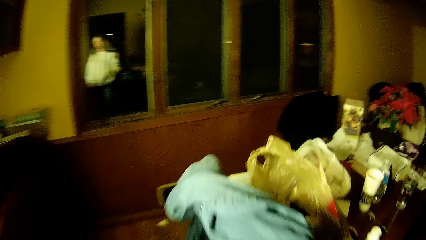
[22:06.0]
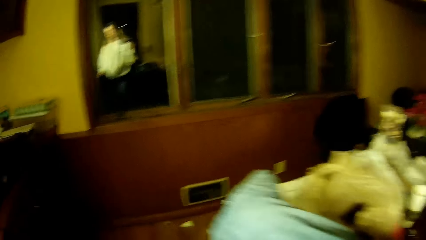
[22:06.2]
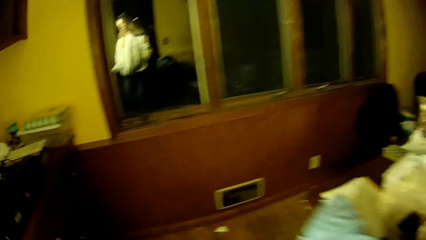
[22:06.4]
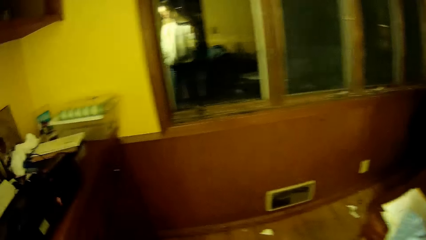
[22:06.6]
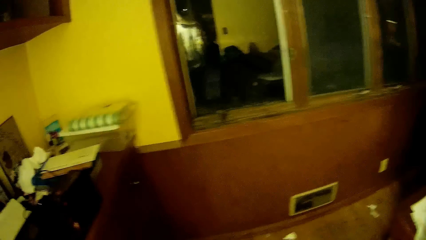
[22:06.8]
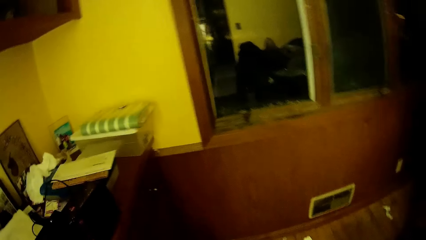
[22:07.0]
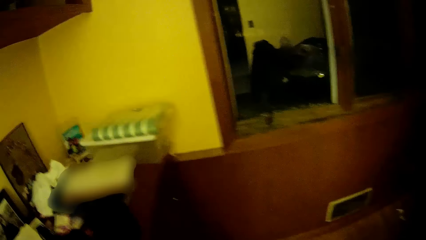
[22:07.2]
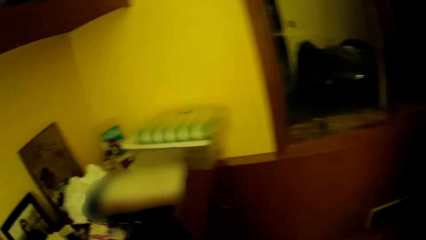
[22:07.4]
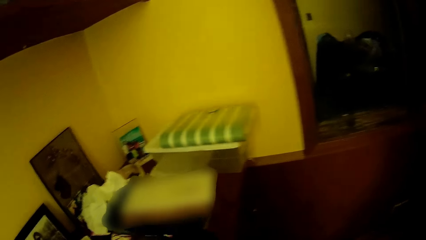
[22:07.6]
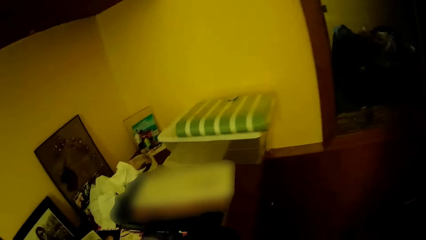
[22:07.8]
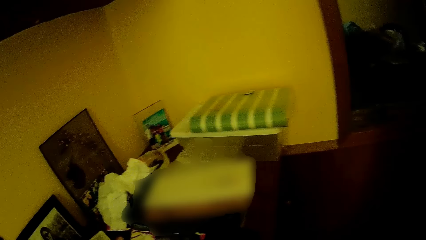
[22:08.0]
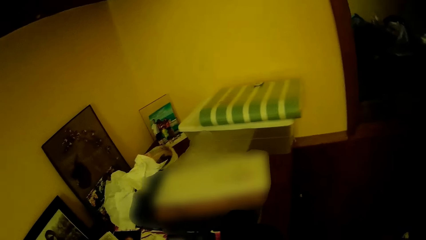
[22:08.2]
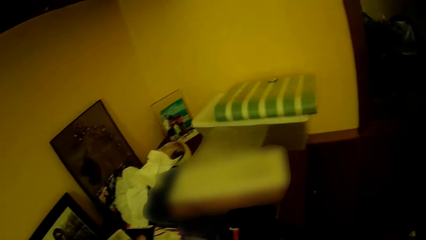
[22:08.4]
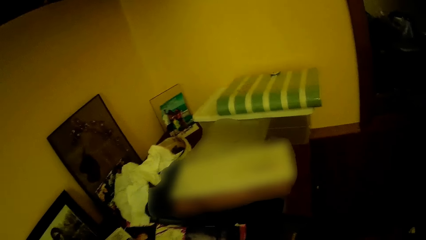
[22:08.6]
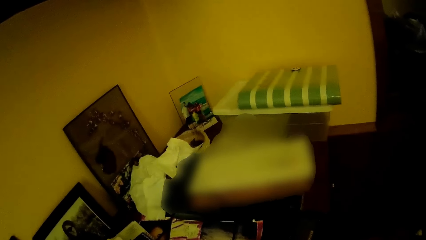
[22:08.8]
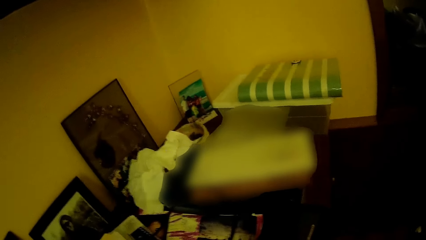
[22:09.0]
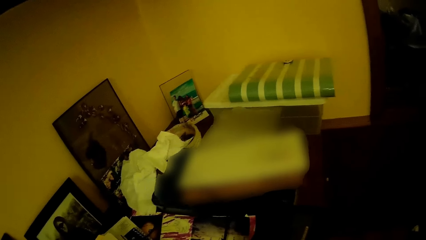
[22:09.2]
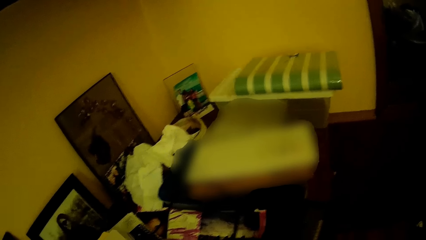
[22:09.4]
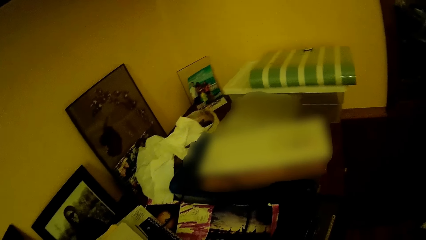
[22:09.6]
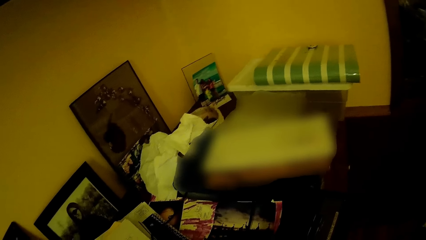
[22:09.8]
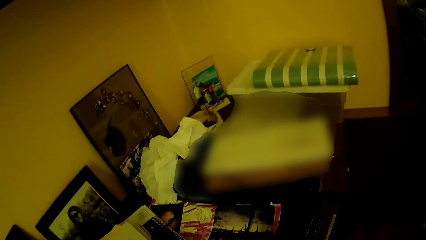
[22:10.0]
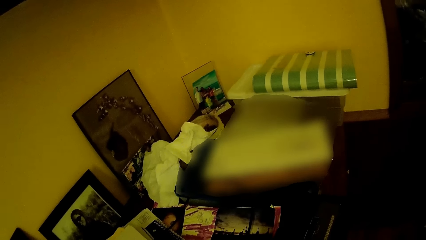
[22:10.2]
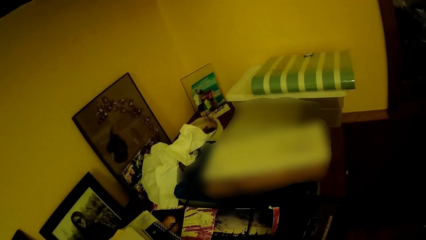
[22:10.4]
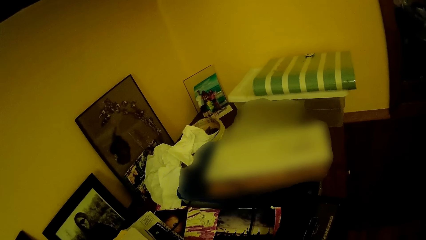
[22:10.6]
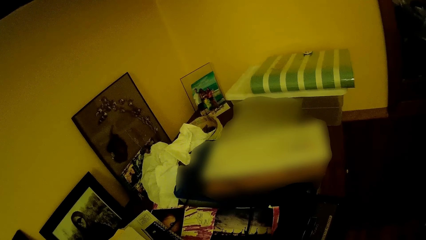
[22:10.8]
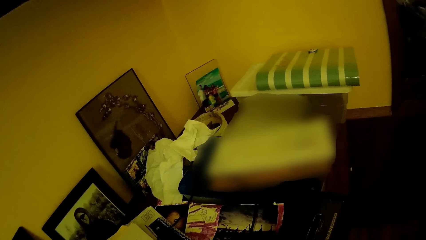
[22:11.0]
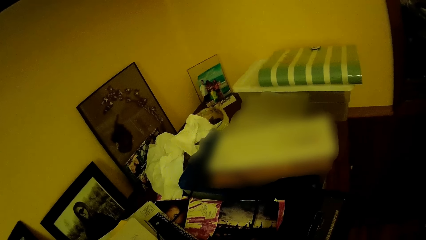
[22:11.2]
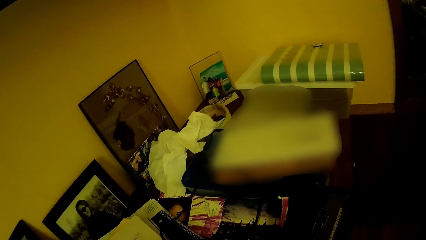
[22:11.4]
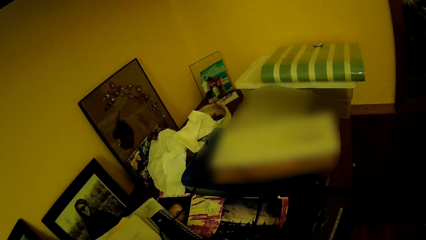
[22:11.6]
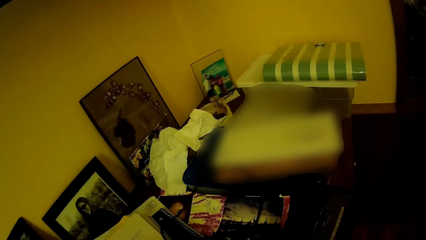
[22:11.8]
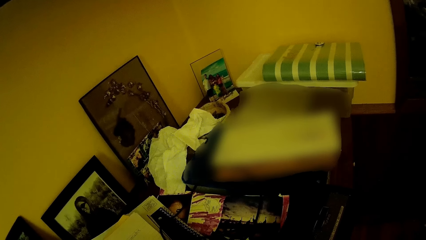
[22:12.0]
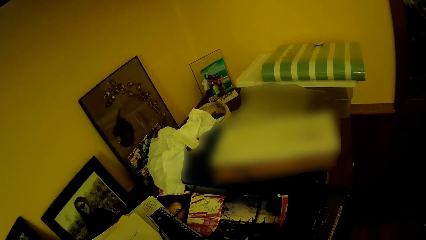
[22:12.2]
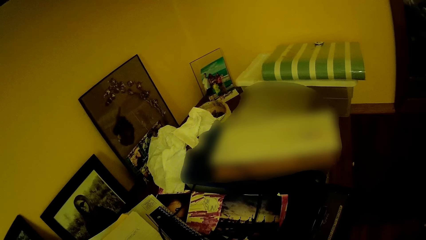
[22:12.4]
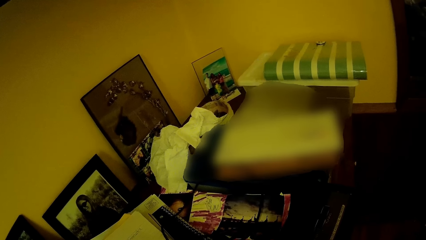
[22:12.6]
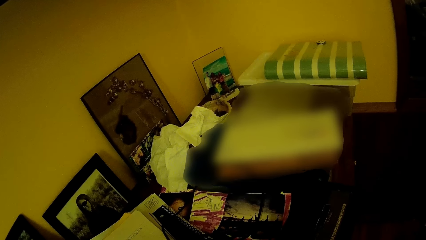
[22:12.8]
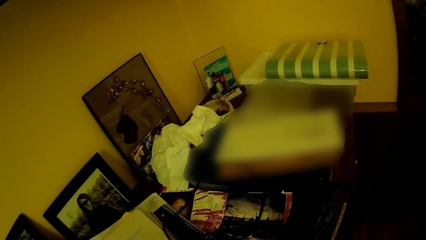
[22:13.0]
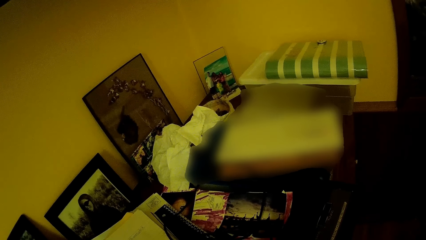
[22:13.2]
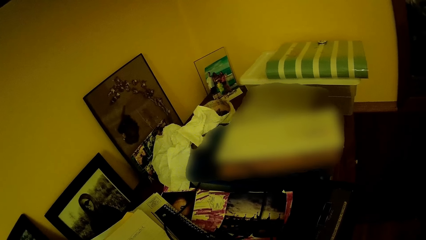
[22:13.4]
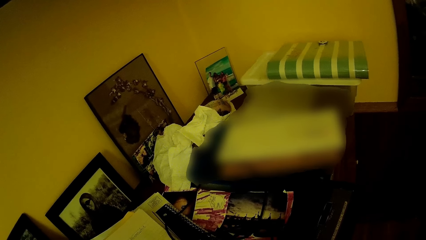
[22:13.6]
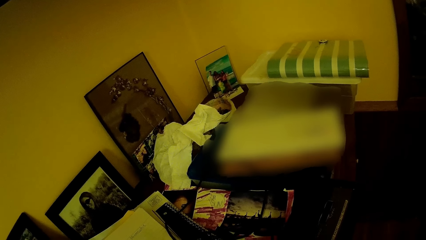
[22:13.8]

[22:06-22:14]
The camera wearer stands at the counter.

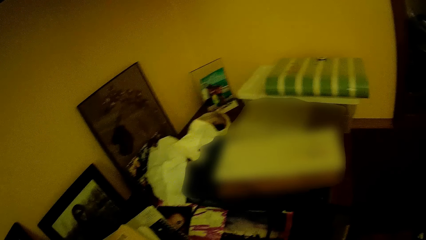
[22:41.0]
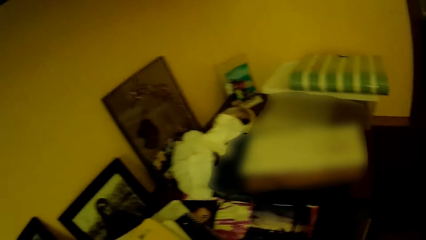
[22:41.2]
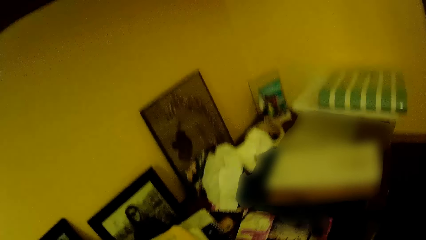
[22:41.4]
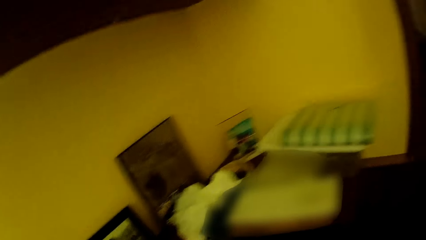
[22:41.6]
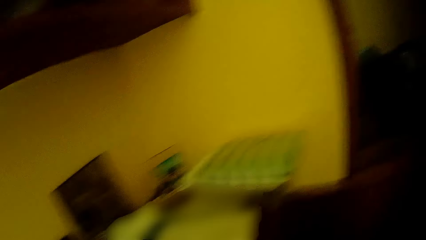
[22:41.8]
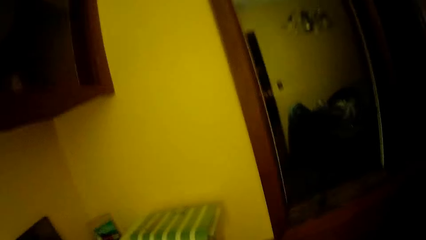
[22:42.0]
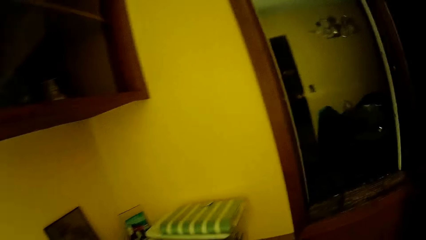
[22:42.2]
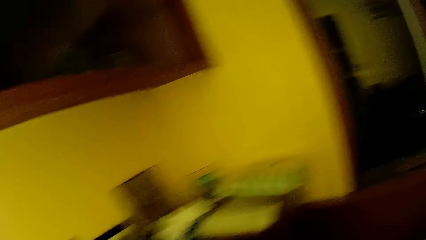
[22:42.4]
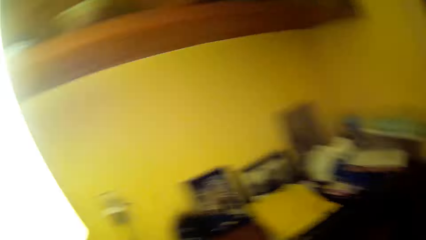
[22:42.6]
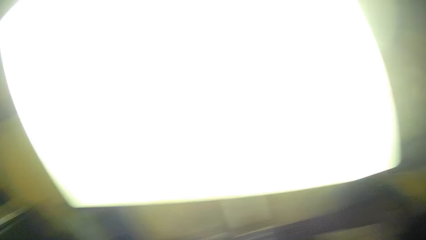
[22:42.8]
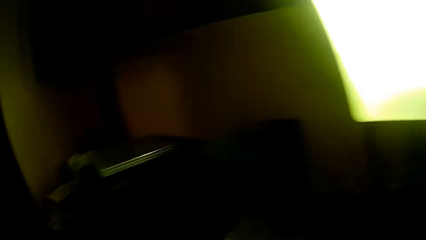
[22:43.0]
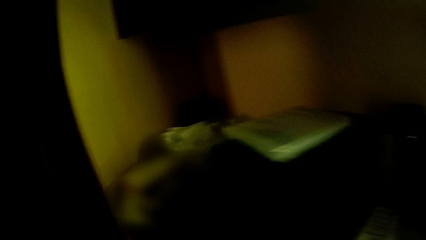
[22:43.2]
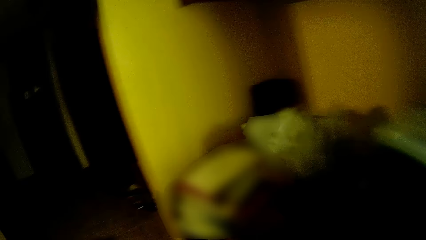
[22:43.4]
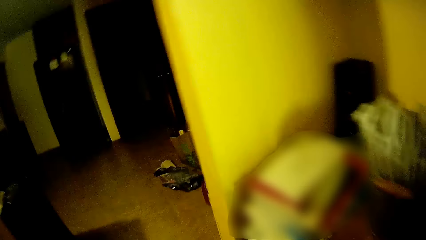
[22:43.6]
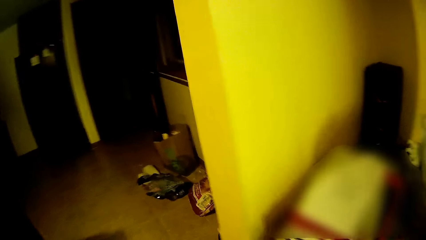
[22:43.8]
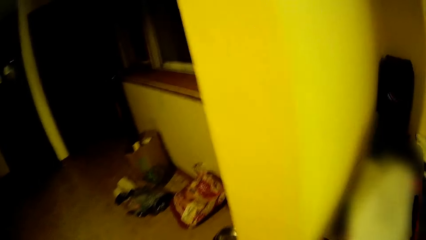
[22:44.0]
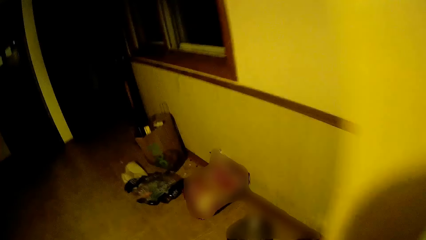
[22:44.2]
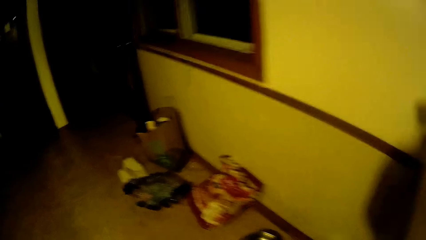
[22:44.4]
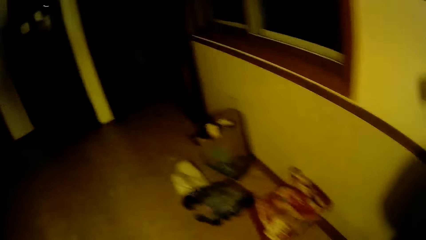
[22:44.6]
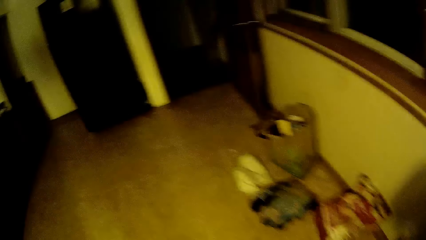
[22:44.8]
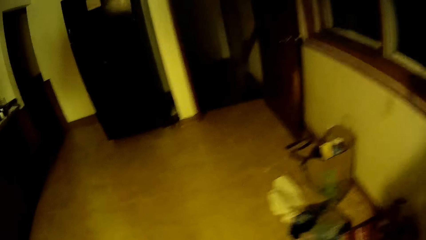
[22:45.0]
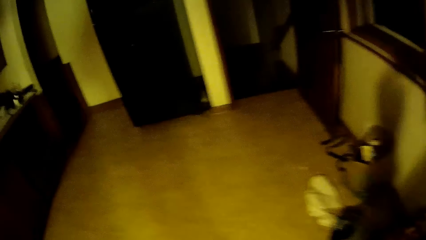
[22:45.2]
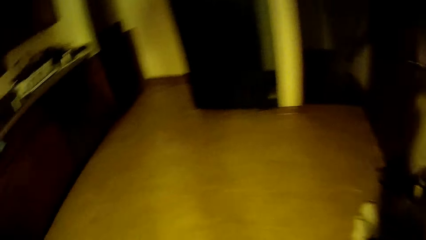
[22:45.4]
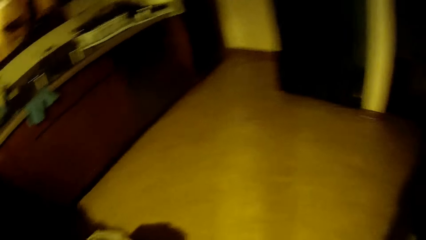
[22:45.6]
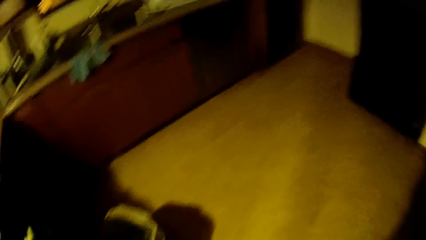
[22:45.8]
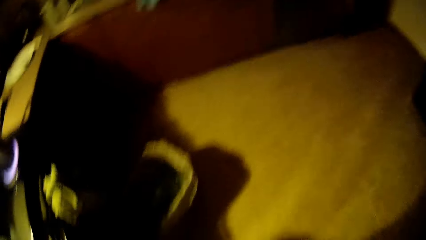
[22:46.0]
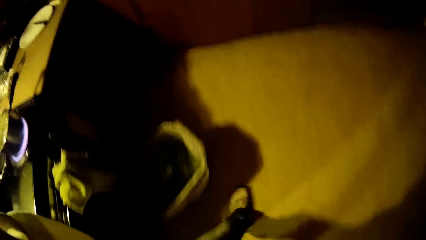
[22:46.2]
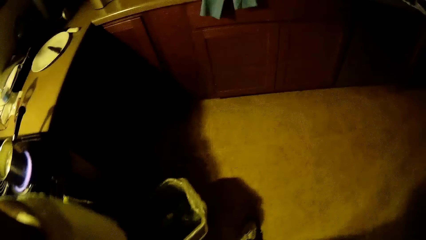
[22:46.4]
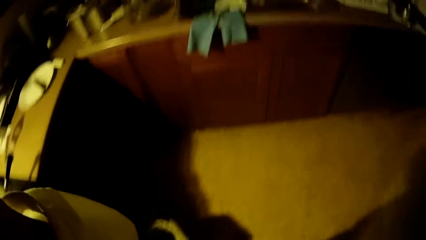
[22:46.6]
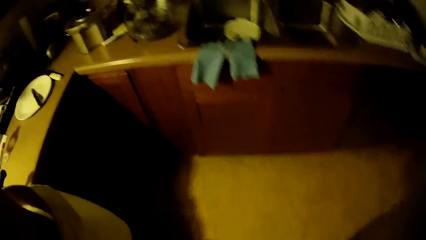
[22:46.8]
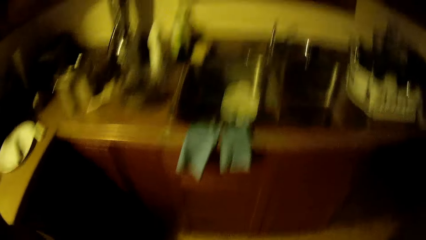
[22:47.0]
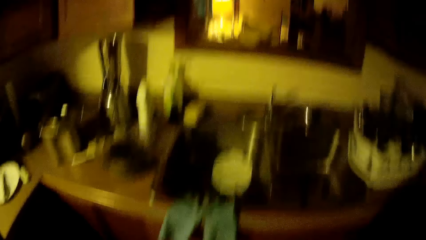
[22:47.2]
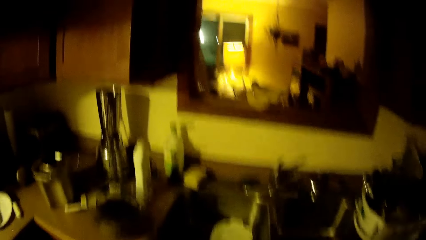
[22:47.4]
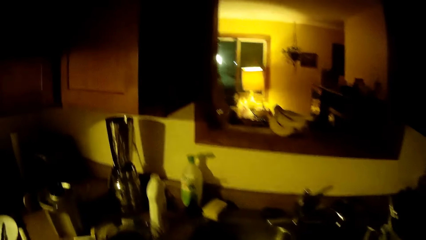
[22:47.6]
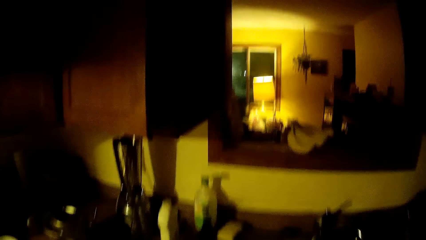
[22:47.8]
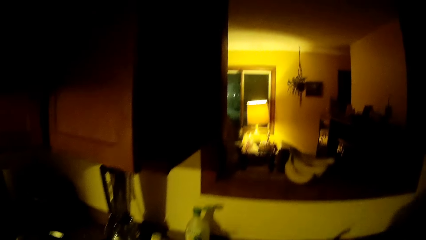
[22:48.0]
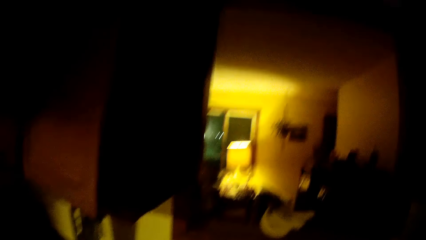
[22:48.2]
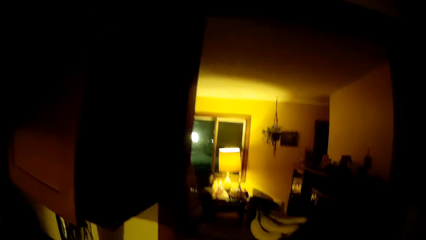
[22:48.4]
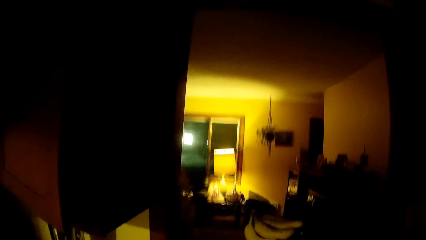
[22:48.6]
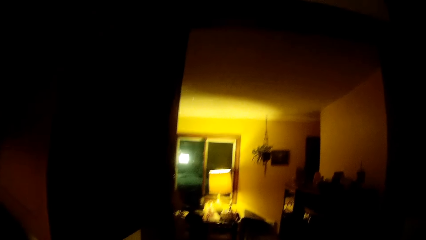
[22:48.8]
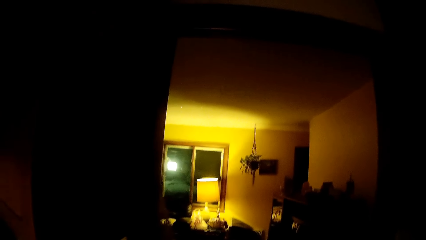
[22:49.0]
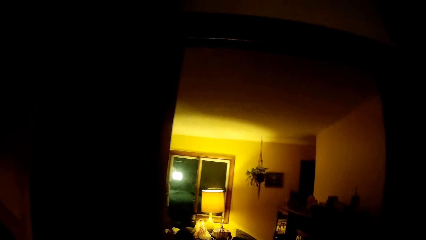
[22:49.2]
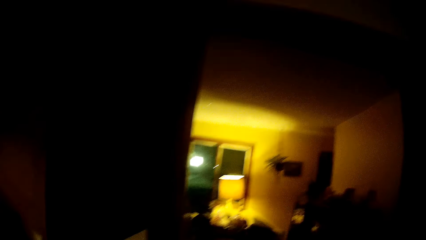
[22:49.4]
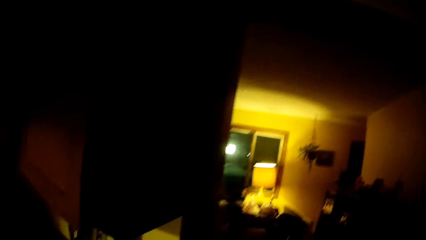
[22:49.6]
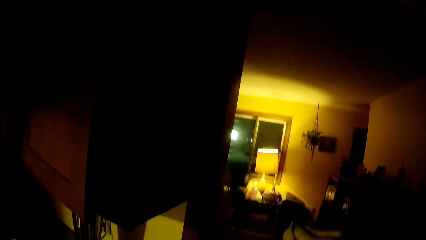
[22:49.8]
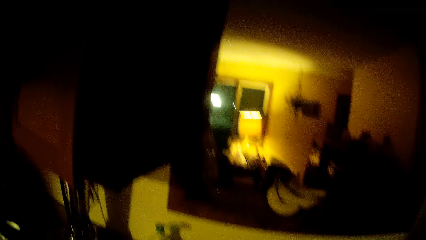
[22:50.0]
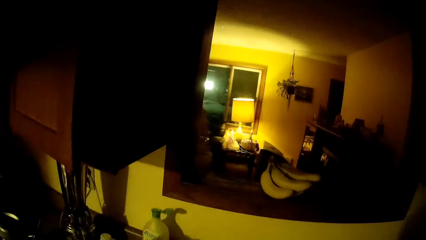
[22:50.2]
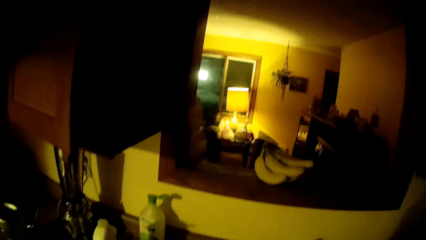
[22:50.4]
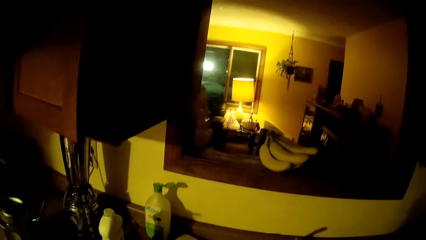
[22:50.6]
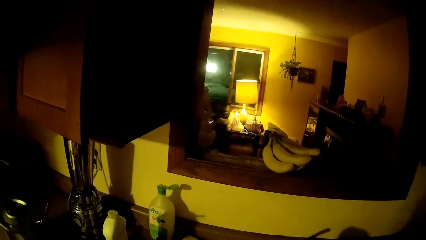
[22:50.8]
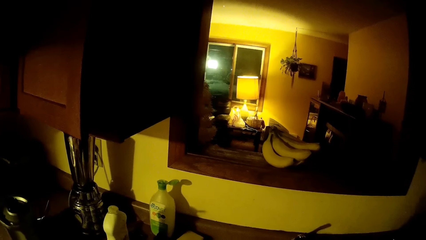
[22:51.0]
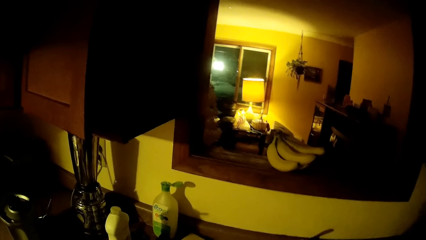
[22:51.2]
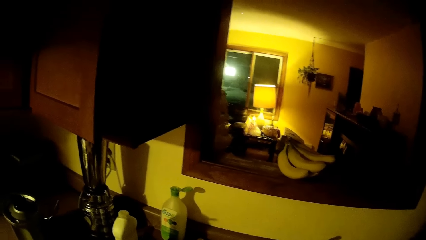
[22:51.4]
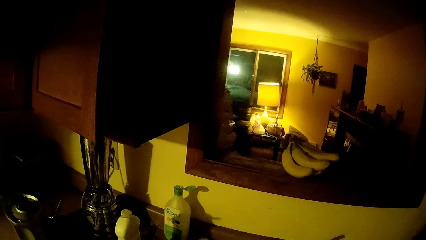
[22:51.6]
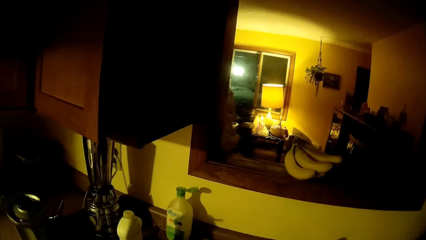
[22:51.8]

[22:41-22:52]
The camera wearer walks back. They walk around.
